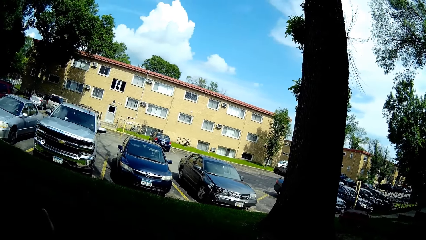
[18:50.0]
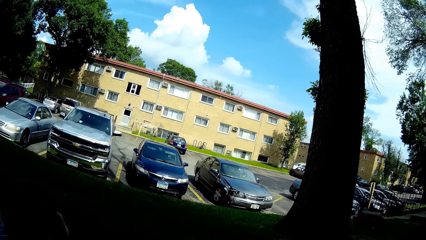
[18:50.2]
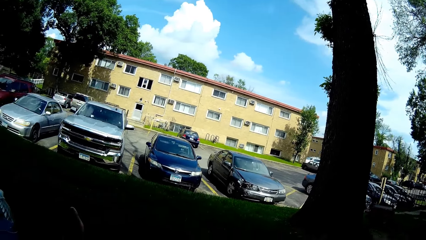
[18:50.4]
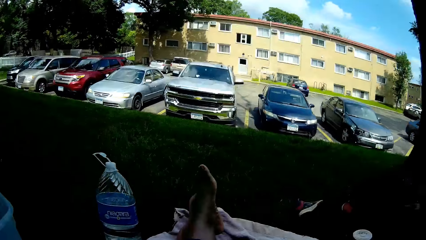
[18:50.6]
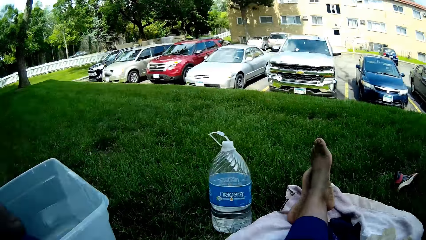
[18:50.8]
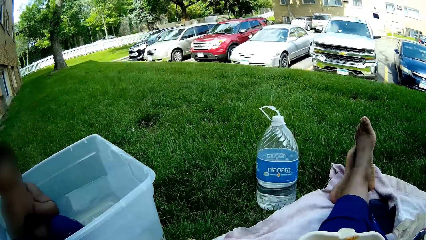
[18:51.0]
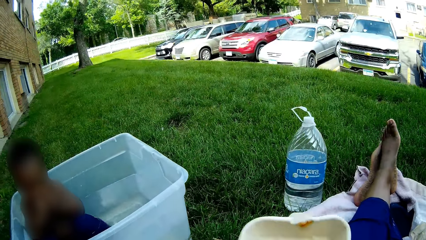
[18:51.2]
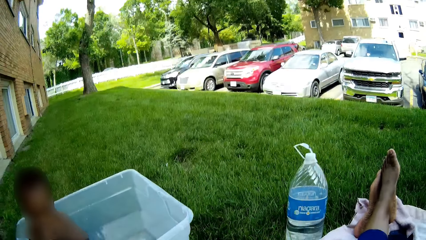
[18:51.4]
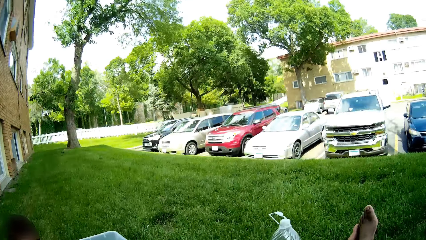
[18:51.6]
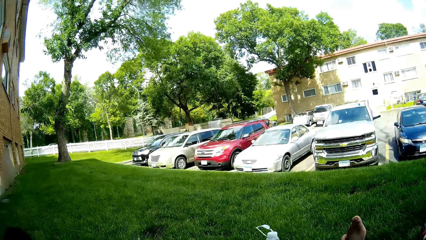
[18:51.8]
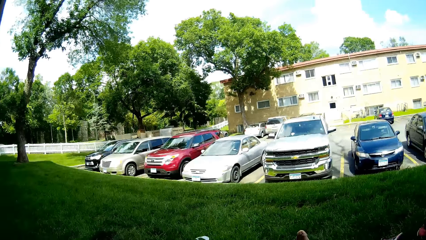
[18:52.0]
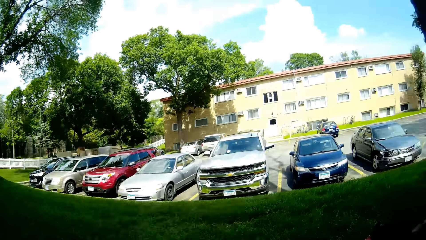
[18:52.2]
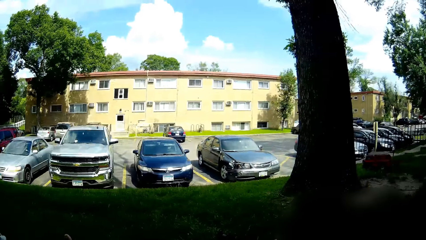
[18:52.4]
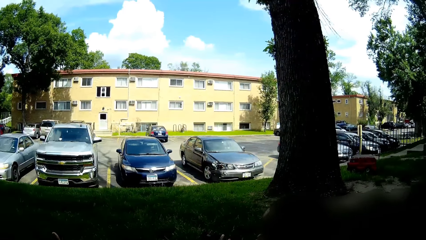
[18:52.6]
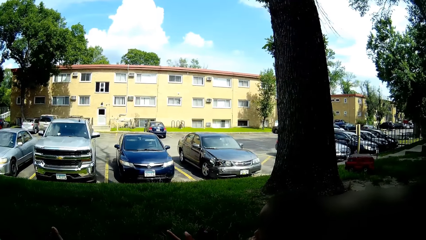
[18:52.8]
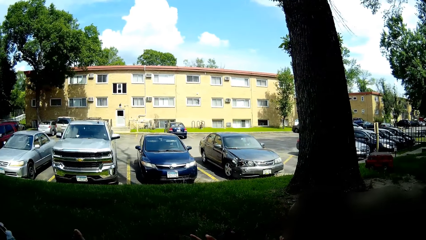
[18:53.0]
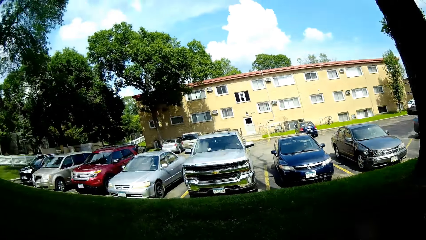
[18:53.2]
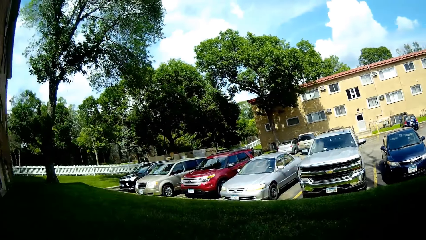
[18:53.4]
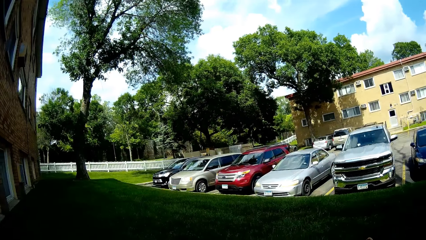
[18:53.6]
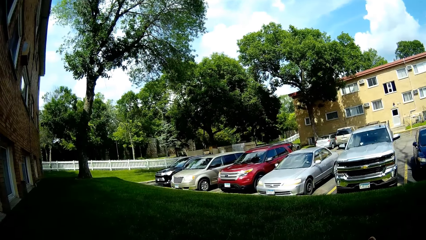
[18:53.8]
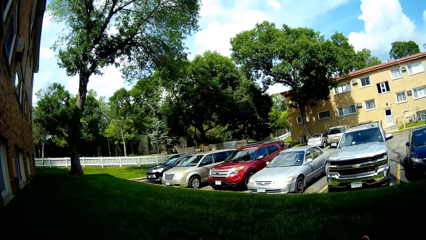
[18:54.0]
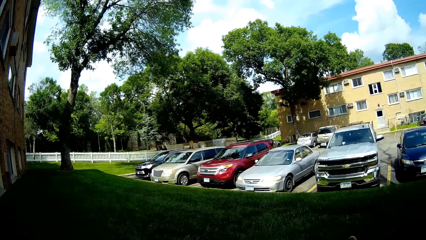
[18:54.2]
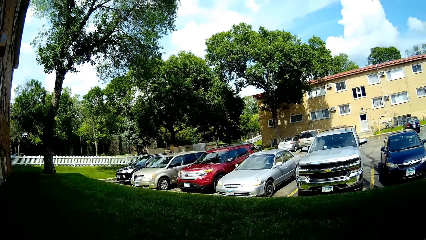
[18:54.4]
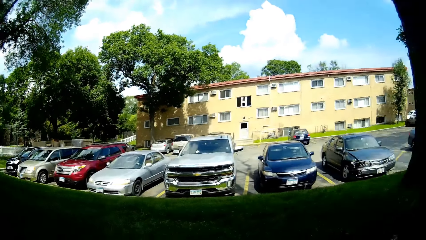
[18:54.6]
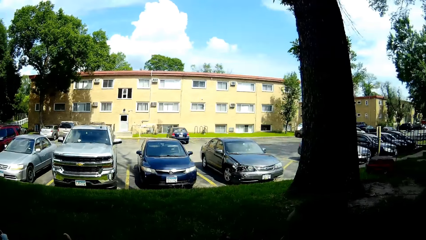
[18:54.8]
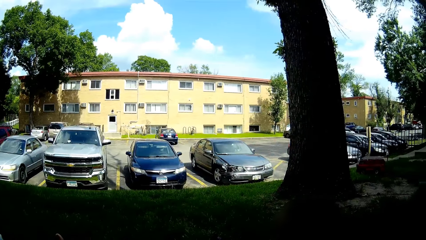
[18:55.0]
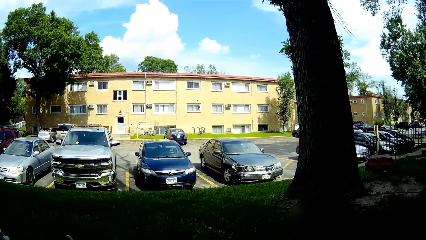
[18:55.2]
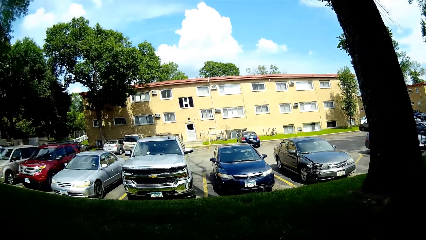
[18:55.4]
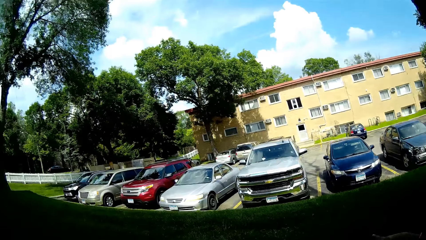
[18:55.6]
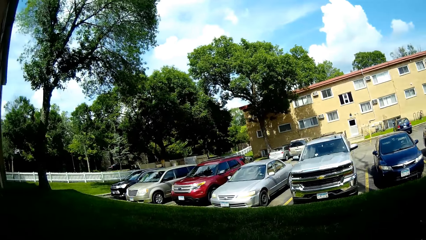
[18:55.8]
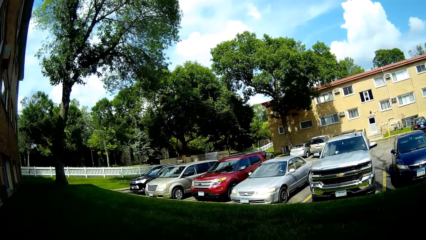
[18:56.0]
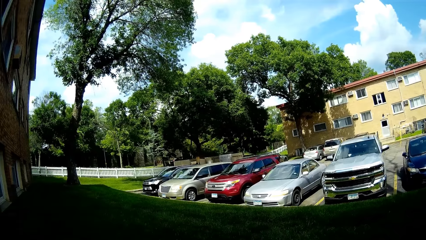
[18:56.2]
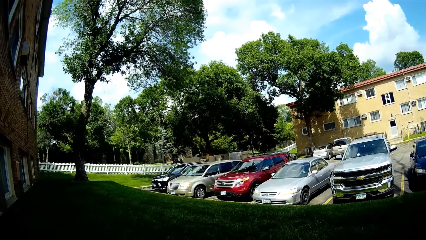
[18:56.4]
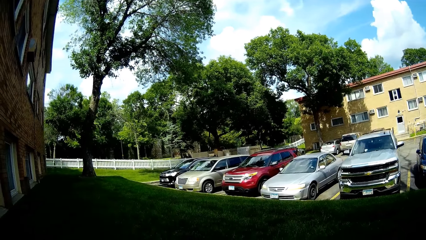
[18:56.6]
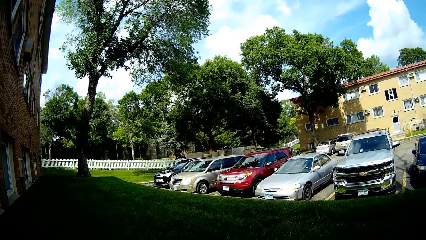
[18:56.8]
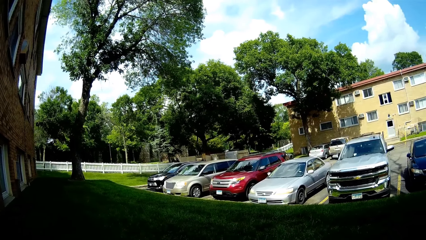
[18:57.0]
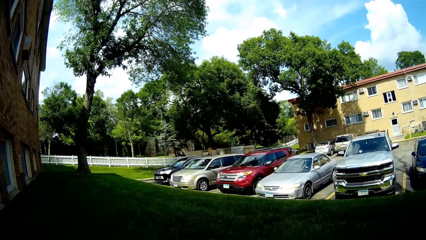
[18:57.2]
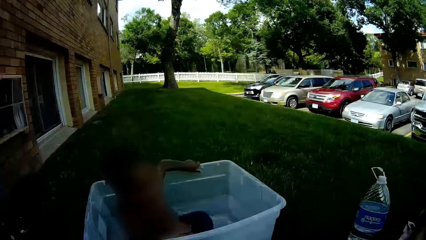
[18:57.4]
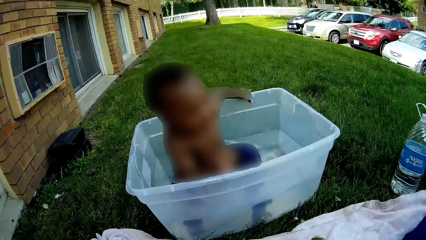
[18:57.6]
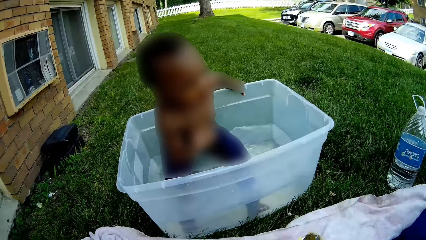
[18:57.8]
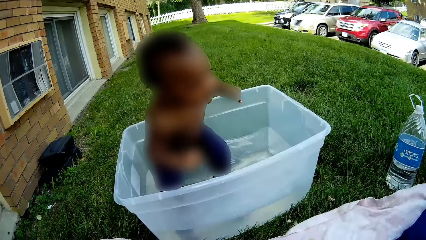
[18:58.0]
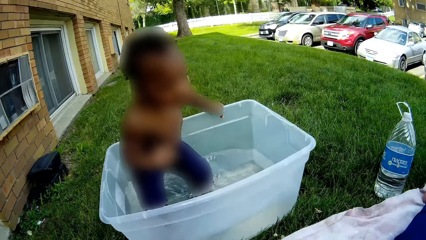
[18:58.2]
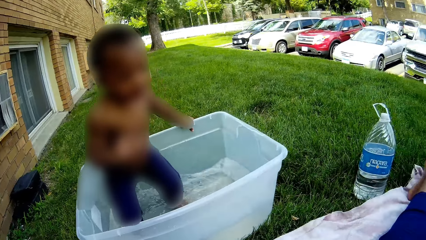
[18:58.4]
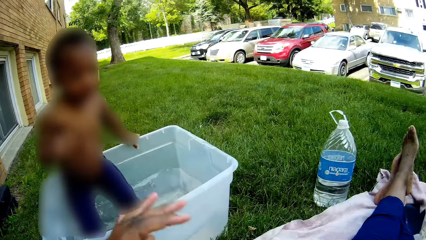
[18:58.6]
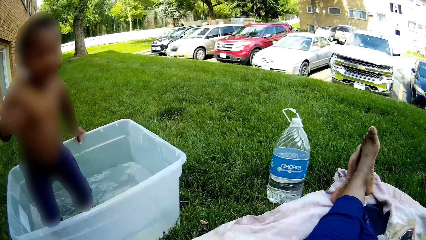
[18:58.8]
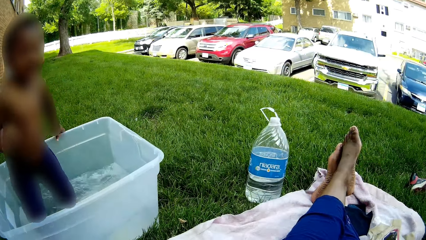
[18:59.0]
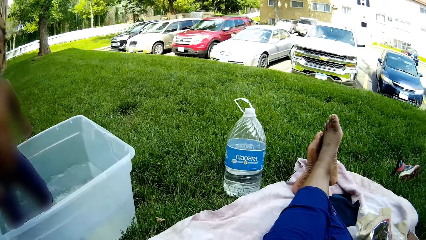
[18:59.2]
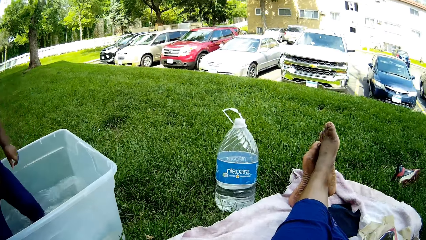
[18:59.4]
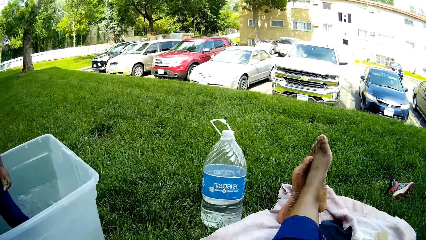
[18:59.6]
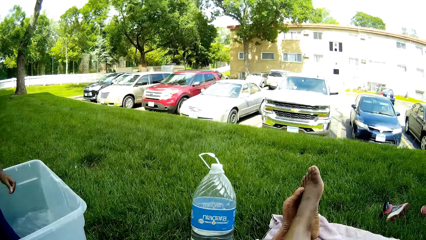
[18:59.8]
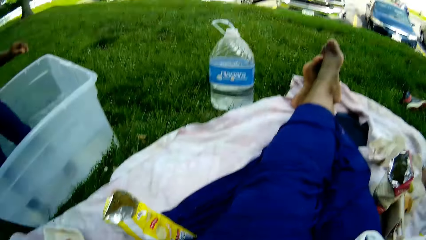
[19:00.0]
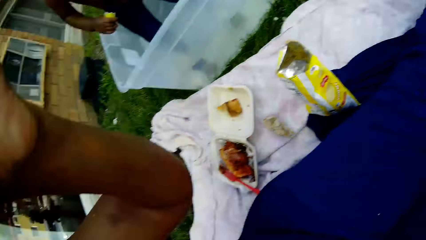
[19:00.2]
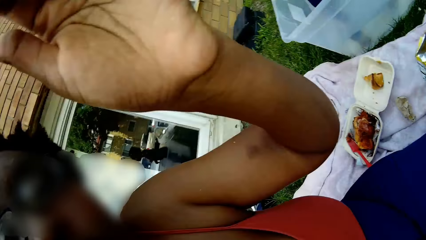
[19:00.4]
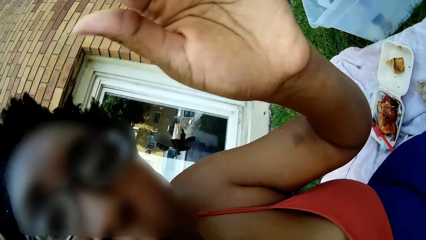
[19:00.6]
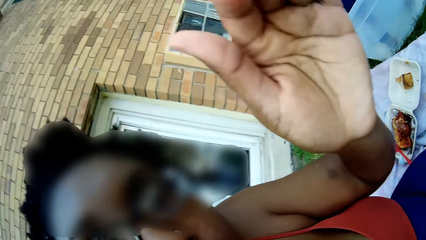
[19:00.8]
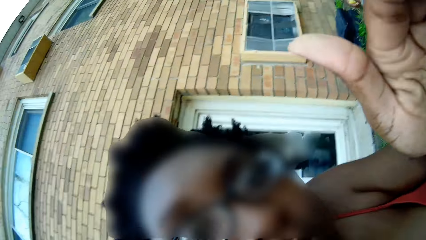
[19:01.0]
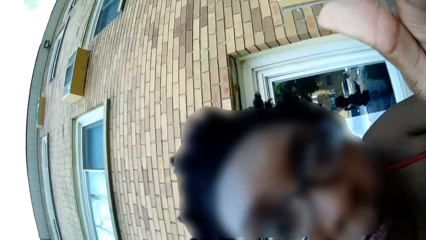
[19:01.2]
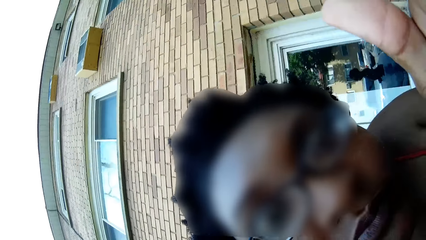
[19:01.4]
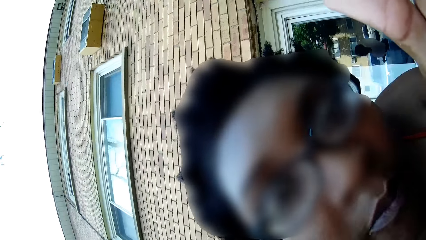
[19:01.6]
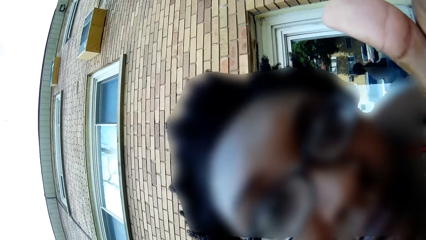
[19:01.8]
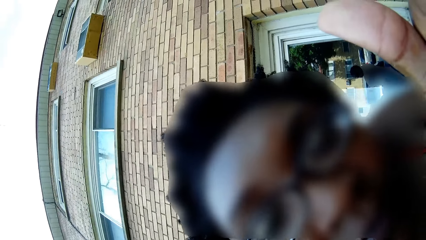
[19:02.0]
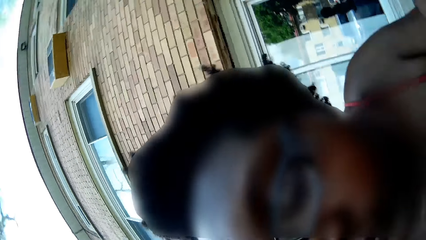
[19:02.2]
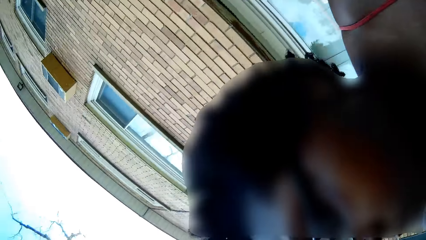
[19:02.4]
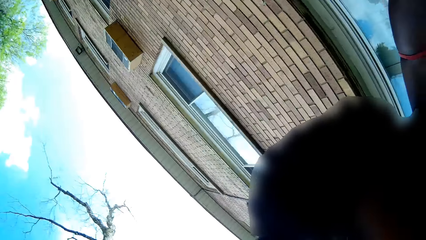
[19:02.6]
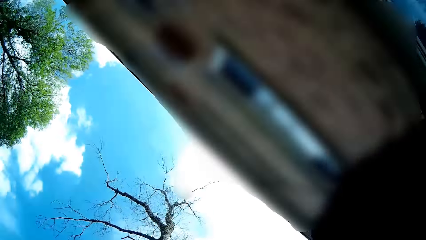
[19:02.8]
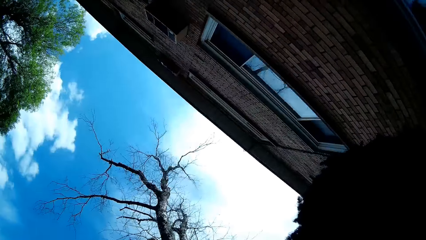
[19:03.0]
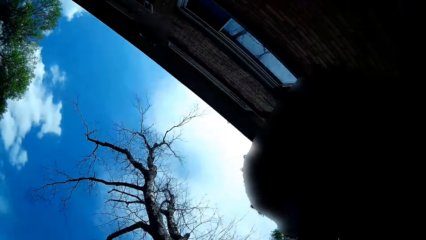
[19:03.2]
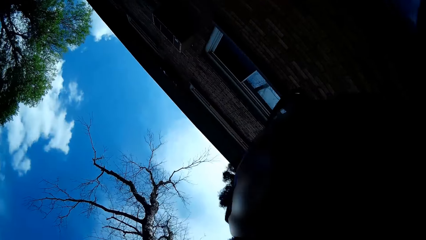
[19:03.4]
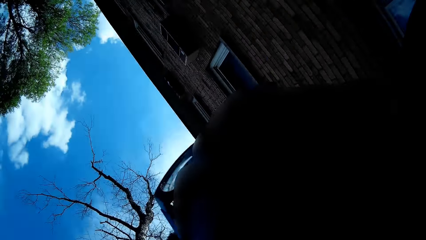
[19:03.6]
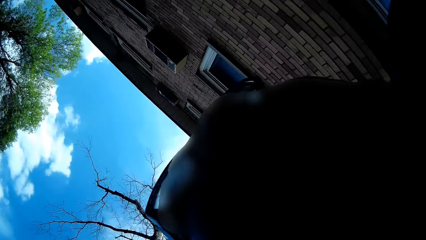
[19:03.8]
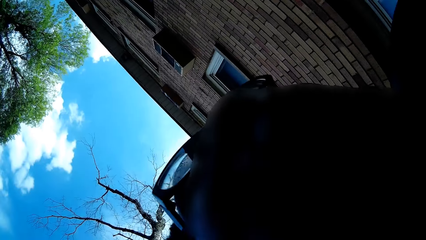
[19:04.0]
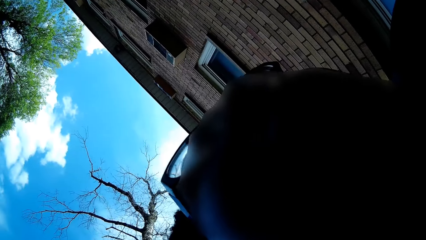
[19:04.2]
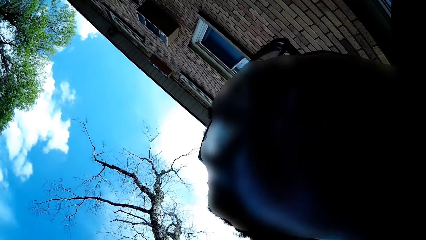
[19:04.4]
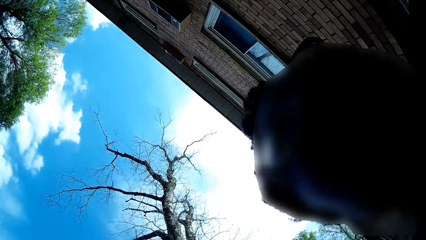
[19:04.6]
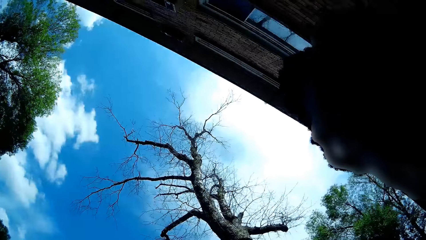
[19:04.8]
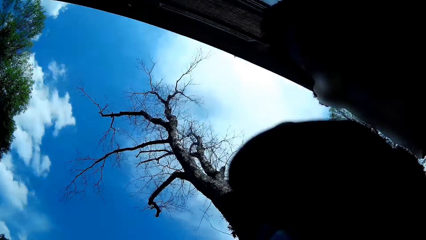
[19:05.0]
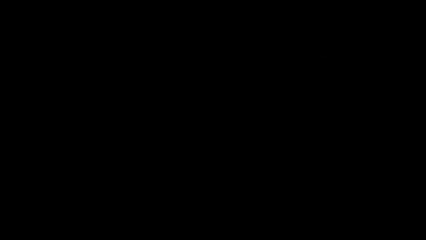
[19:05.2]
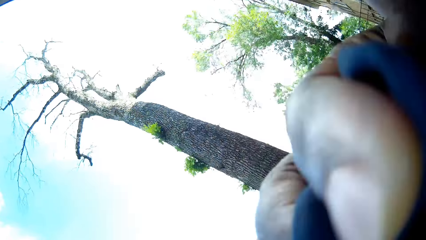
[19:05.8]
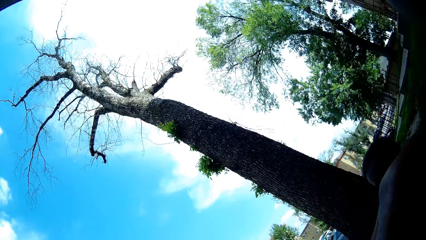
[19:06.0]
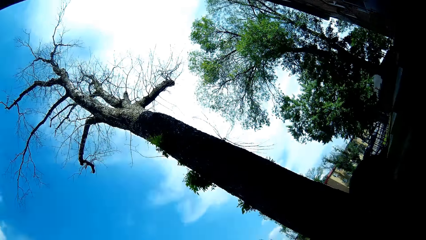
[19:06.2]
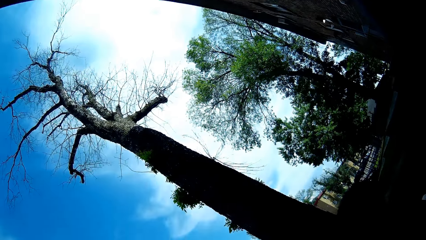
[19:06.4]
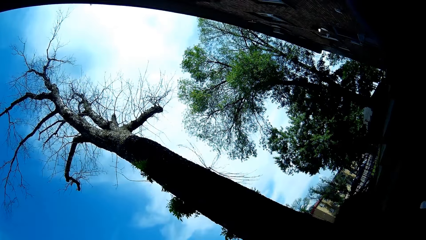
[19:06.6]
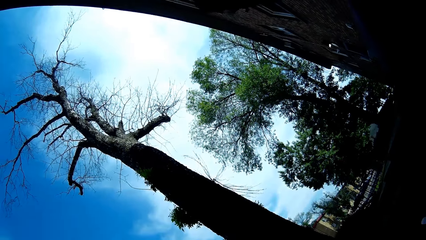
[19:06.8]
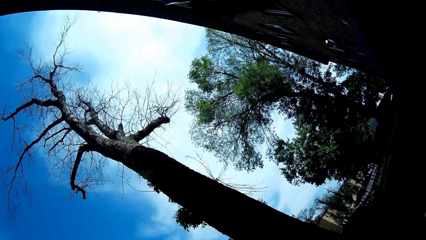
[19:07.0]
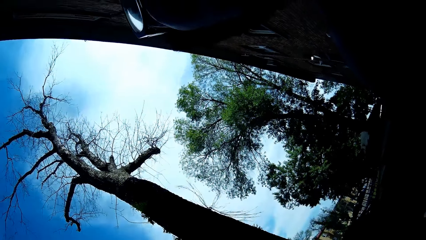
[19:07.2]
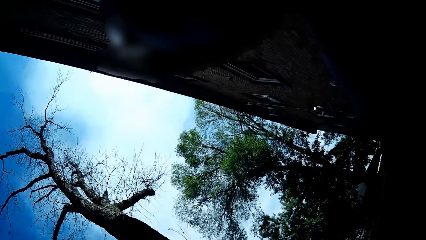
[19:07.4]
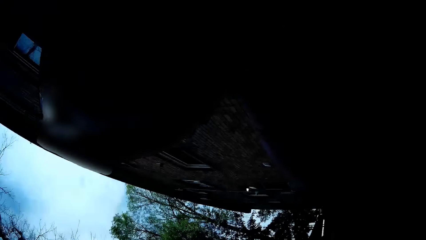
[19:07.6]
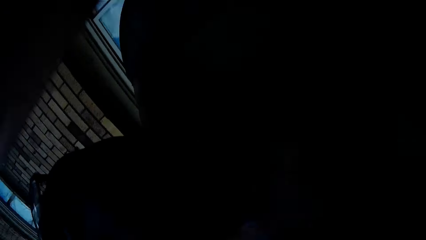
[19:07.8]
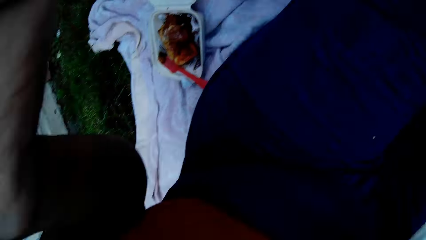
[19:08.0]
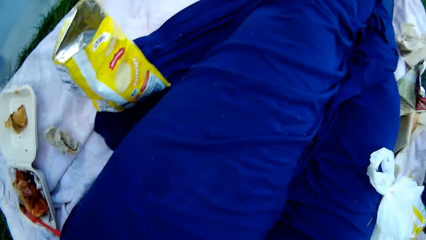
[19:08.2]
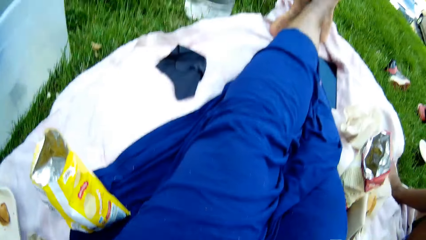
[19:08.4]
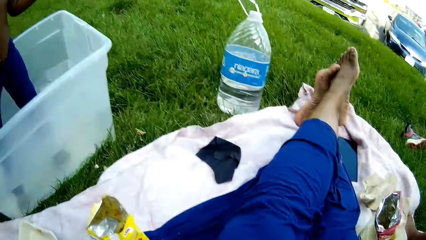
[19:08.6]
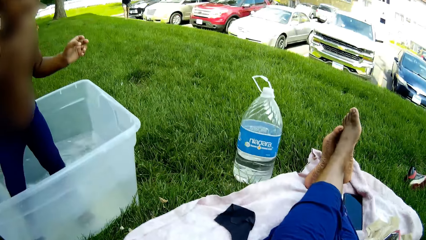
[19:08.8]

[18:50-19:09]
The camera wearer interacts with a boy. The boy interacts with the camera wearer. The boy stands in the basin. The camera wearer interacts with the boy.
